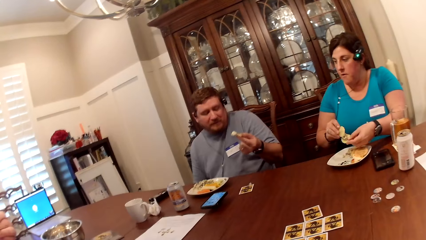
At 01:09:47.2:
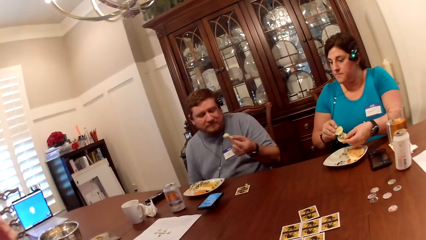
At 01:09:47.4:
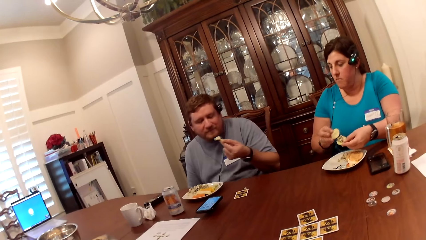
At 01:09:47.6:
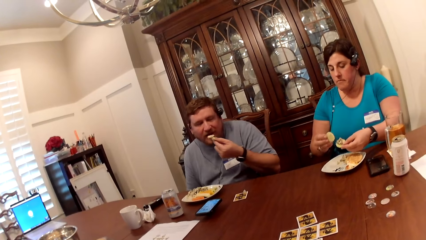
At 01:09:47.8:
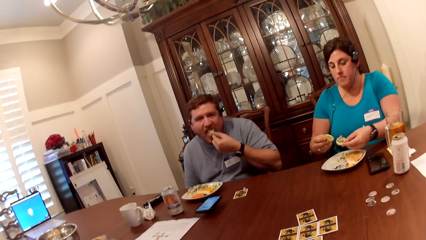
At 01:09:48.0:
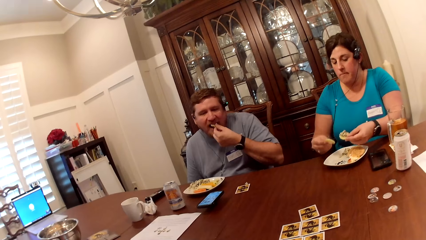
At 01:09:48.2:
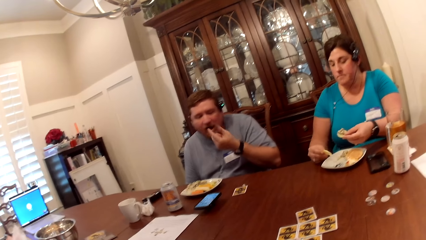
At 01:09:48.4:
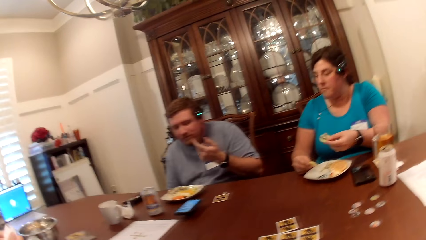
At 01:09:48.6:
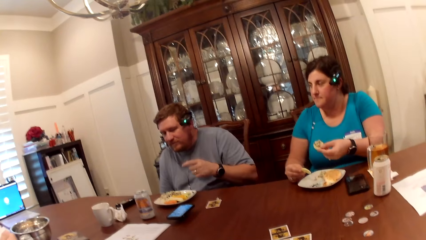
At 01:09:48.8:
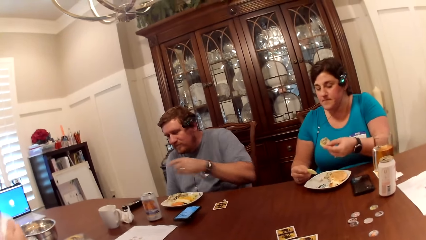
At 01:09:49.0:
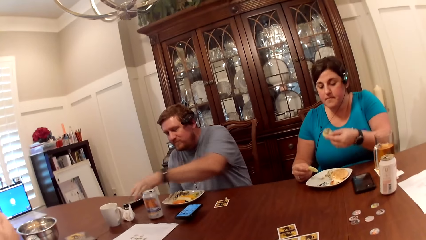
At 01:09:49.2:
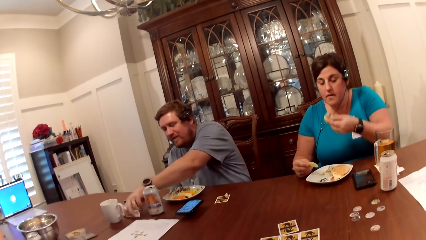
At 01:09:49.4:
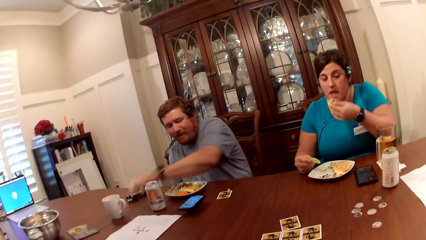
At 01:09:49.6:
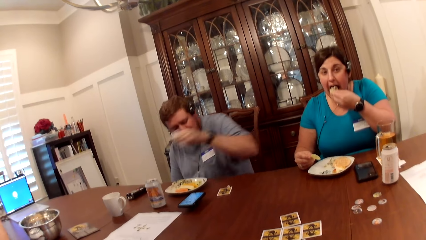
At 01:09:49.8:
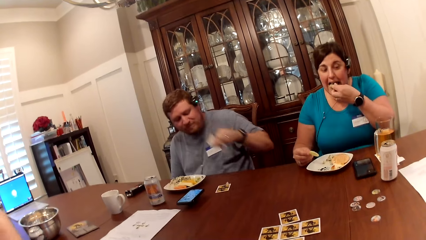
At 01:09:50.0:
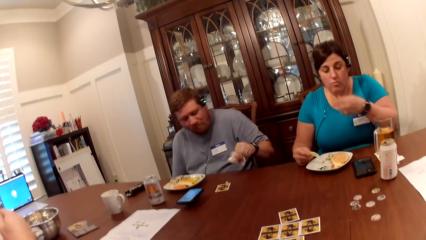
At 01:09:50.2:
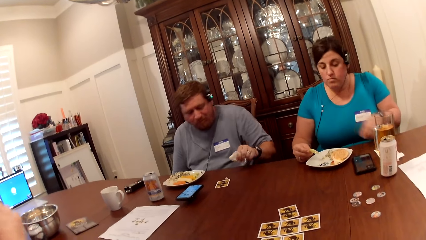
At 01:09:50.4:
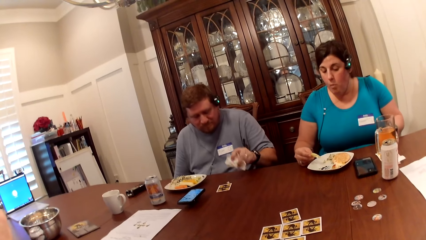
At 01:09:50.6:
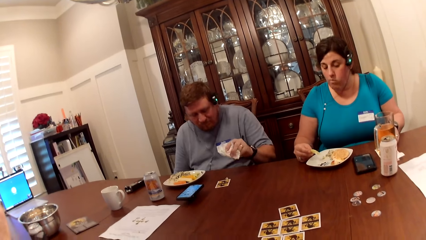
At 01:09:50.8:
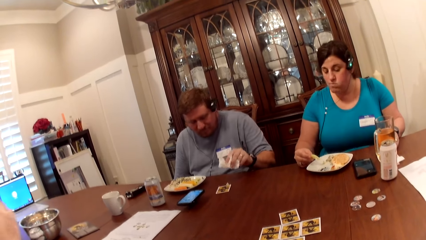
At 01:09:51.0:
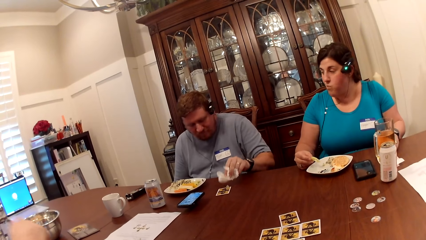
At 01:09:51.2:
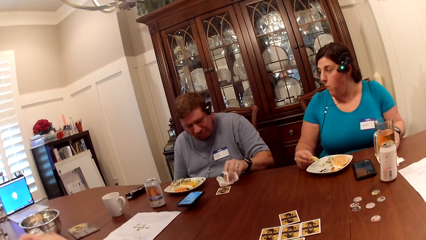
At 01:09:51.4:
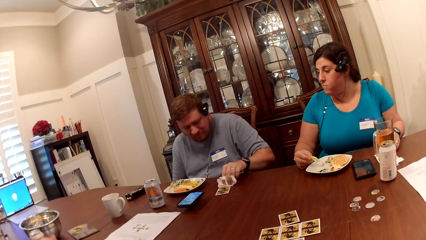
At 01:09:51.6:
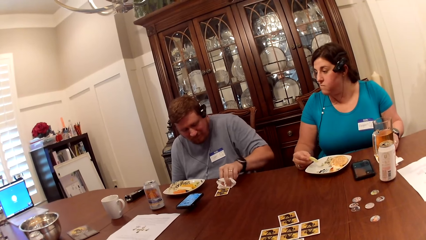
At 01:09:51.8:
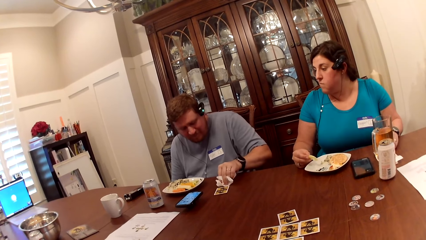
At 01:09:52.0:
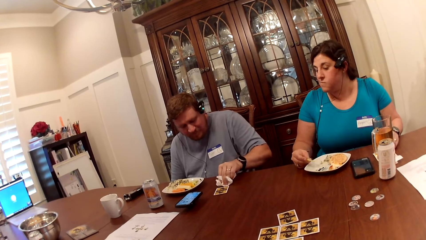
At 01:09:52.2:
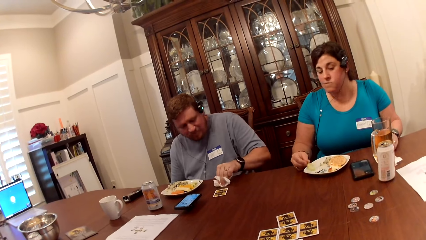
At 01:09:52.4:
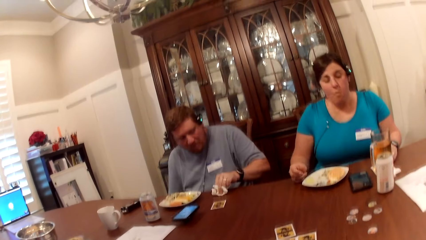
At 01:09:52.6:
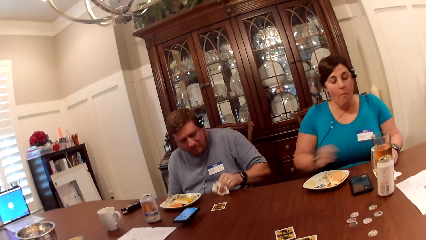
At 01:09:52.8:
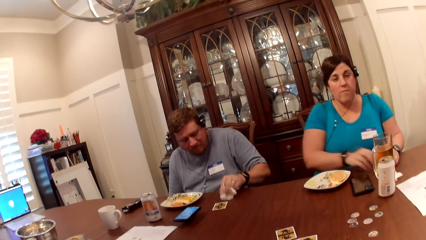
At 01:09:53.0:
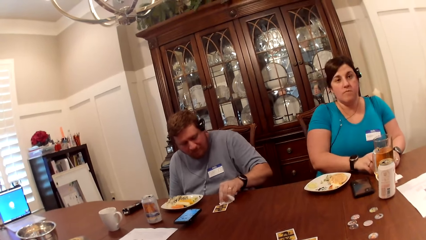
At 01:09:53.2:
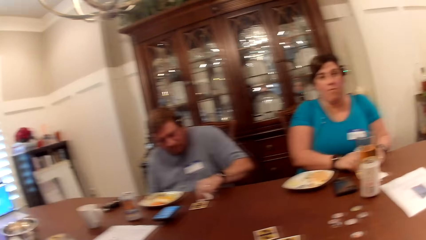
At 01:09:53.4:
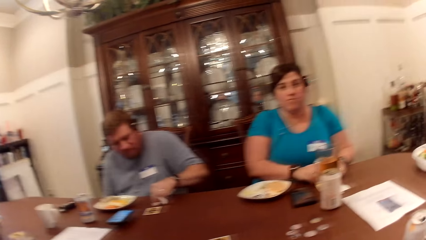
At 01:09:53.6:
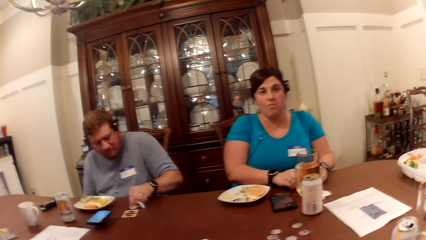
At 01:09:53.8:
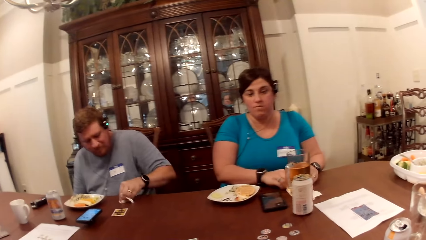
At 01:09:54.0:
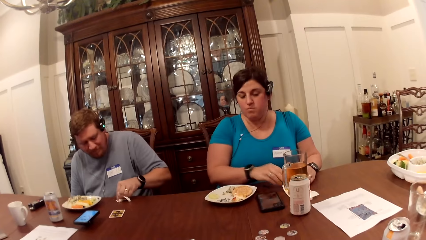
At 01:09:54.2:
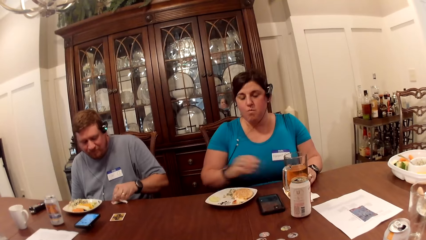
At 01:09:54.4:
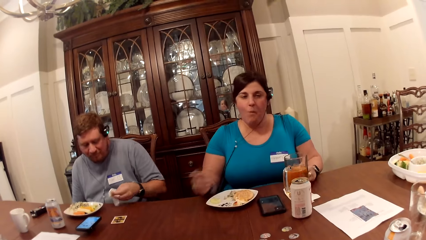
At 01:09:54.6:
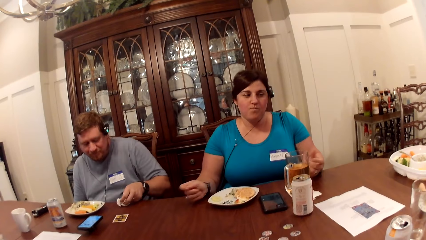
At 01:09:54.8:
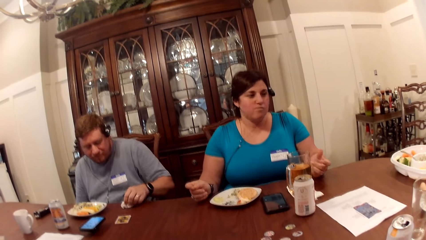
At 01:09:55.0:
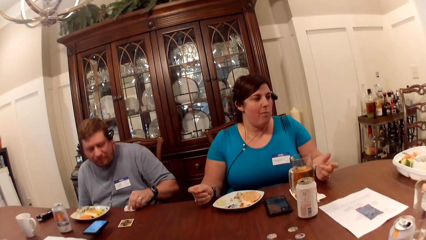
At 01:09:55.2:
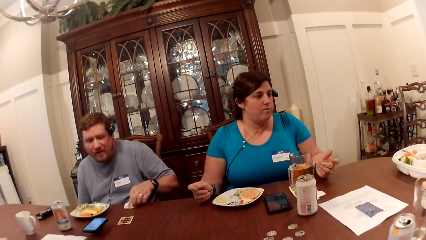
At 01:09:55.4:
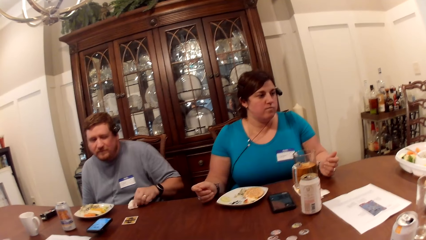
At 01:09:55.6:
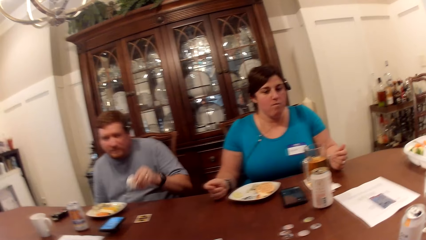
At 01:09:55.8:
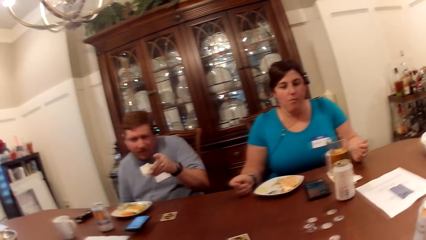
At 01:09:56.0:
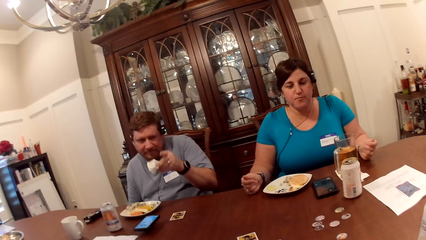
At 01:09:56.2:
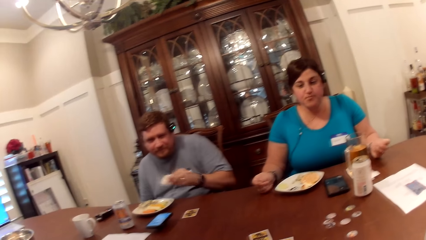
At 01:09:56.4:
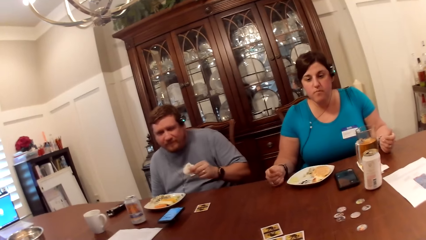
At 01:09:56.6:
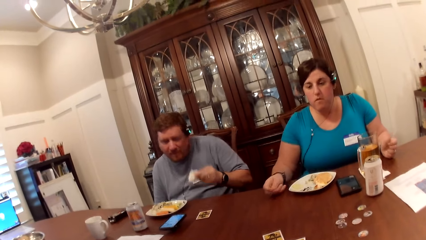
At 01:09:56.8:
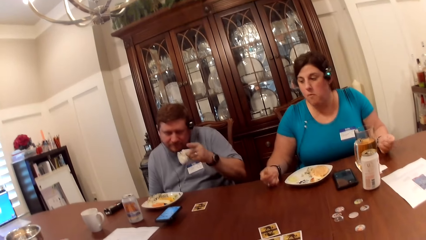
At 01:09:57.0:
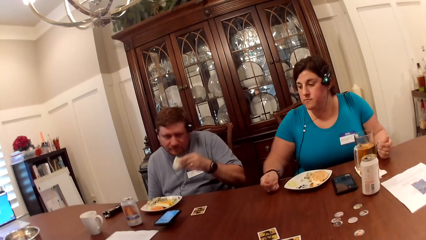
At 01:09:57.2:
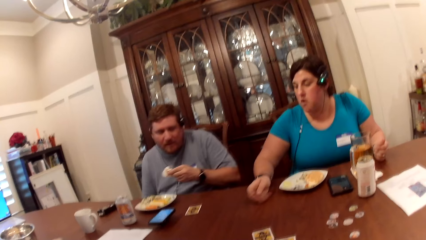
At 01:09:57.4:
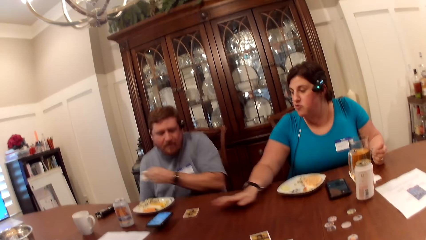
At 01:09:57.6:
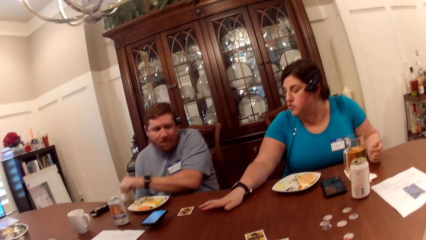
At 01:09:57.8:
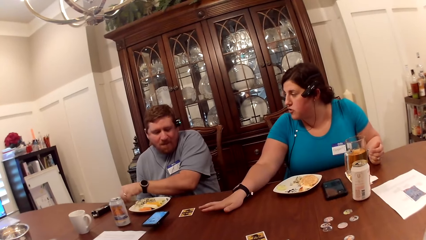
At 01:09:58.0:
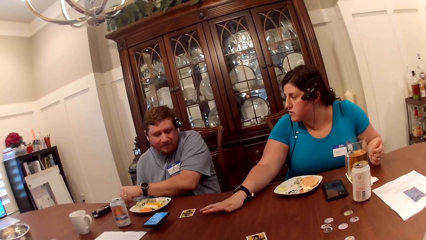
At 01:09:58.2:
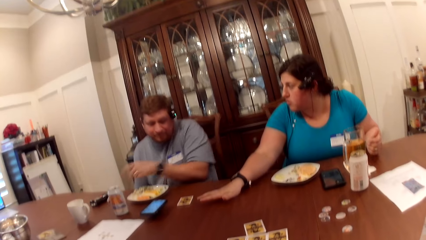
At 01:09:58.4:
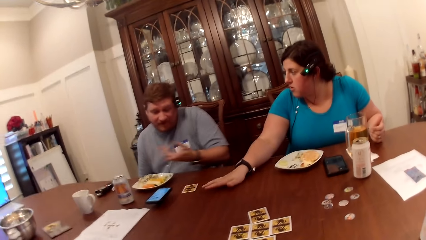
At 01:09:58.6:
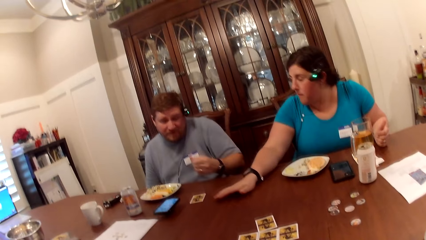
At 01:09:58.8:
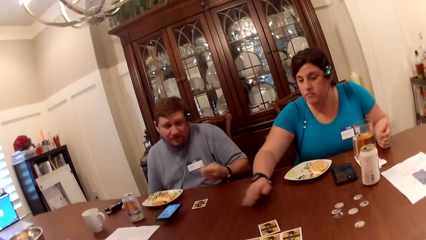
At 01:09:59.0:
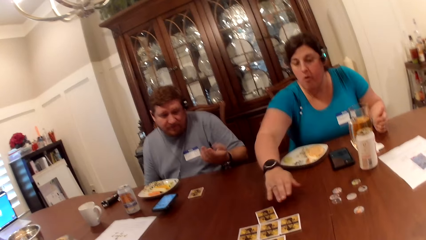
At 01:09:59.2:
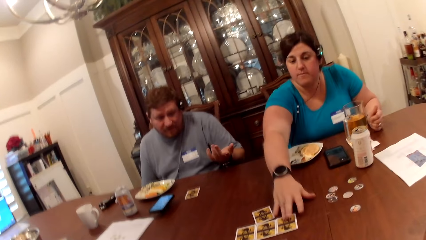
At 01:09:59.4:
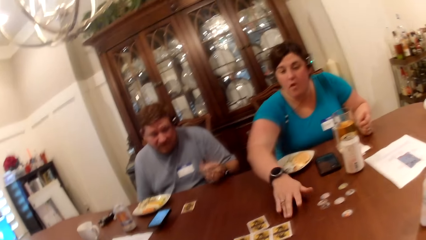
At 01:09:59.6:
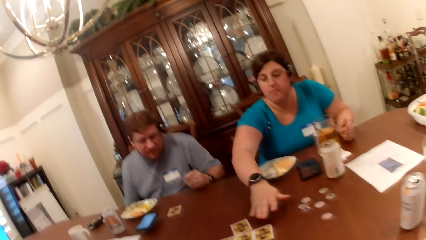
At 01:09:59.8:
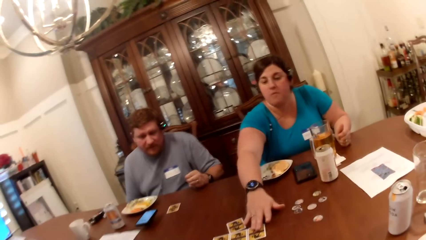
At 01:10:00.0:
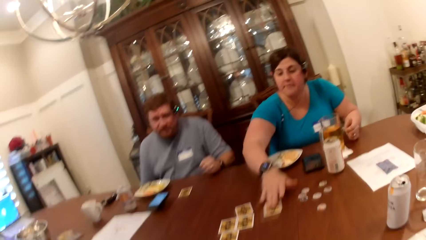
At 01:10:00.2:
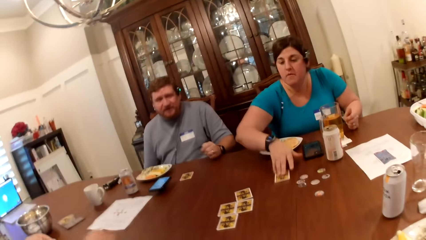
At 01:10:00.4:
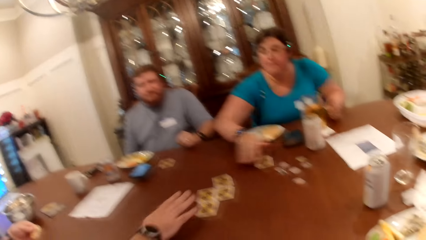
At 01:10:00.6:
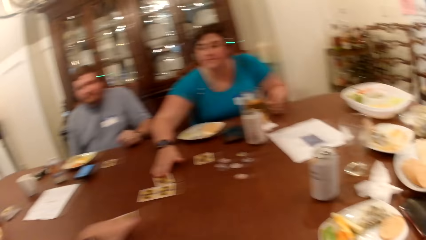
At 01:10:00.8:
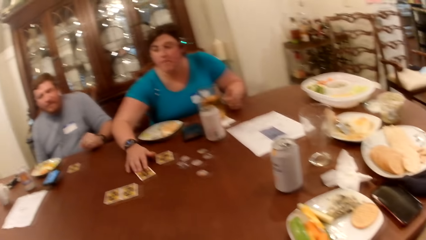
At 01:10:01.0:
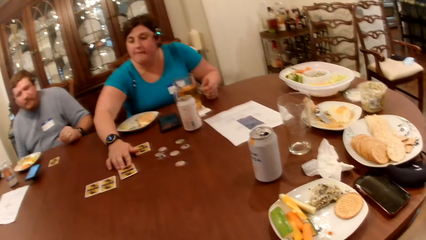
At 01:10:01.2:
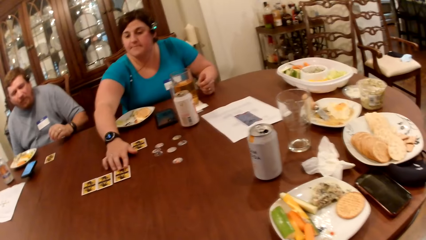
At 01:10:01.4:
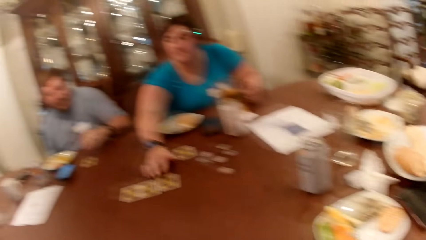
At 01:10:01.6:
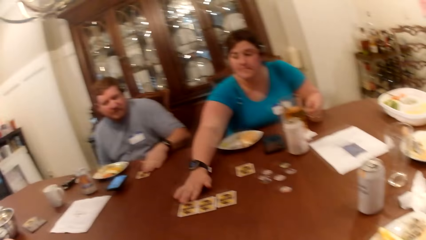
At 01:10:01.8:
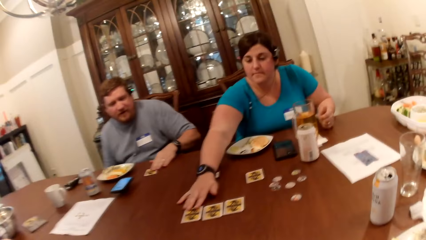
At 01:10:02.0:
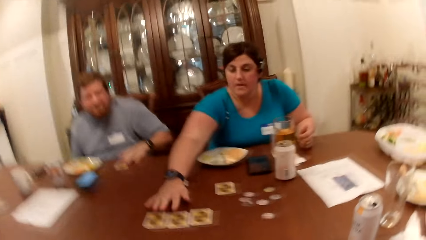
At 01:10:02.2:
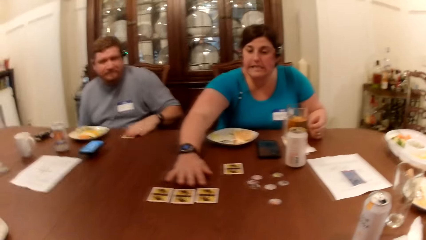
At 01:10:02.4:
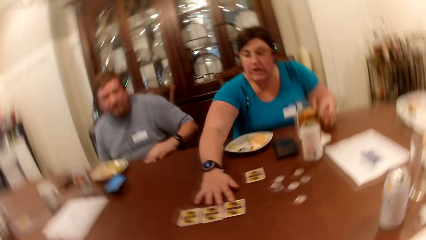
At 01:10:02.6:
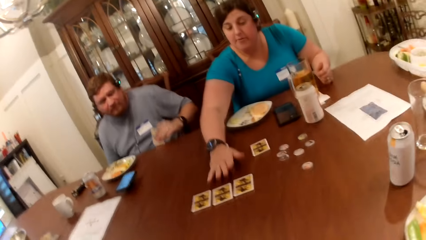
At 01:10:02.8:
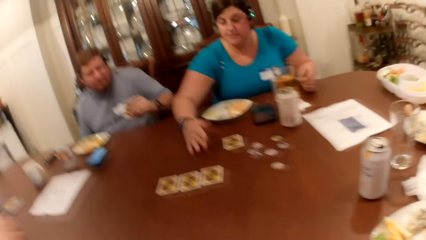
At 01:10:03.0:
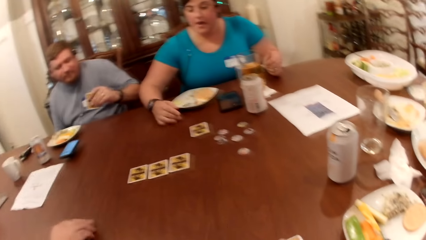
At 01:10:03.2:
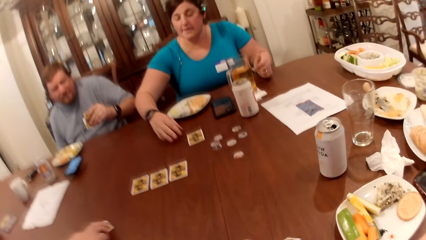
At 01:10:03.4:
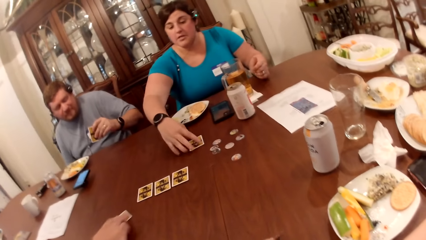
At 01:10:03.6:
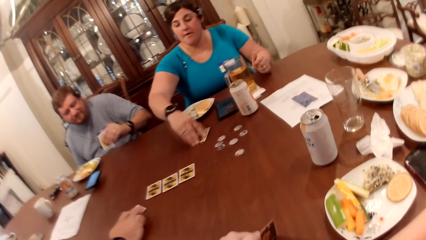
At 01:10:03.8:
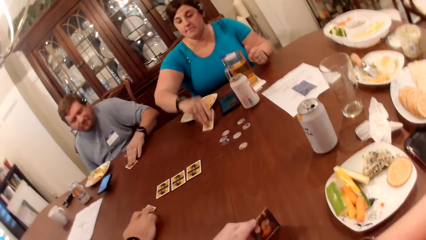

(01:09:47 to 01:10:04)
A man converses. The man eats the food in his left hand. The man picks a napkin from the table with his left hand. A woman eats the food in her left hand. The man cleans the table with the napkin in his left hand. The man places the napkin in his left hand on the table. The woman converses with the man. The woman touches the table. The woman moves a card on the table with her right hand. Another man moves a card on the table with his right hand. The camera wearer converses.
